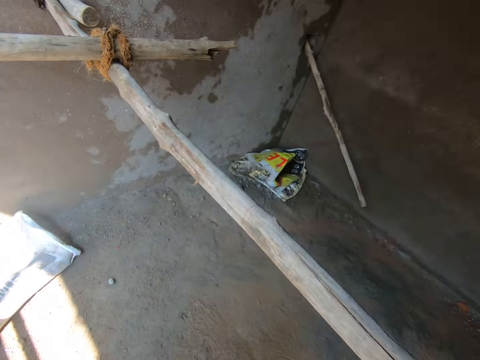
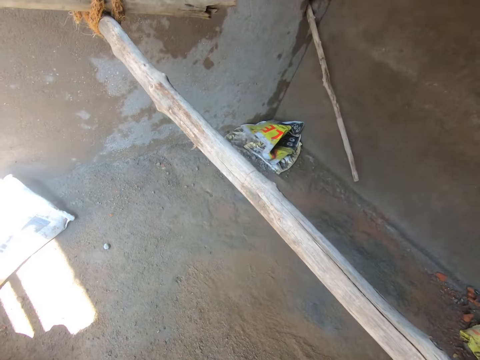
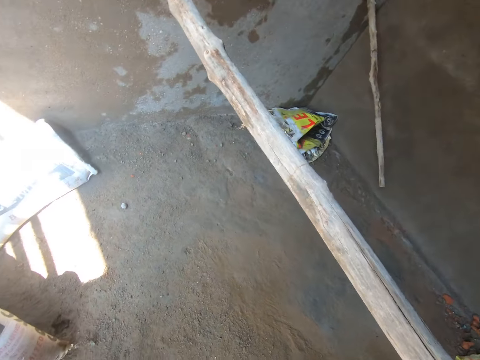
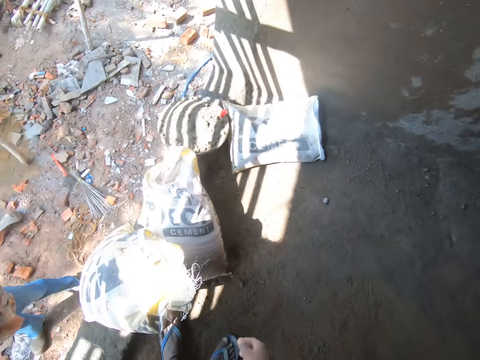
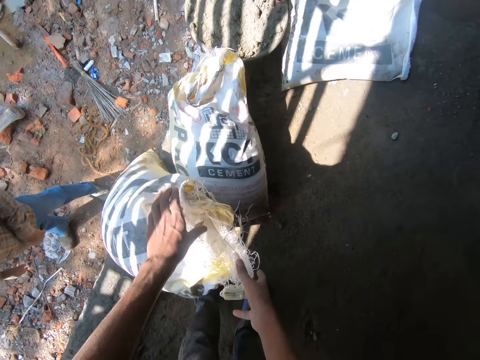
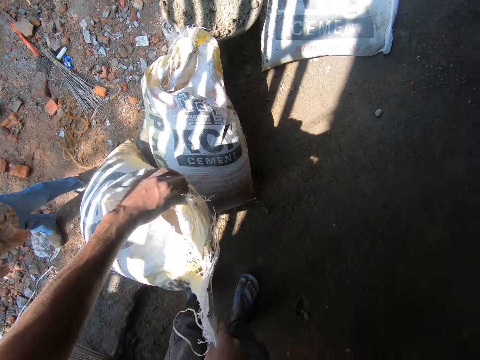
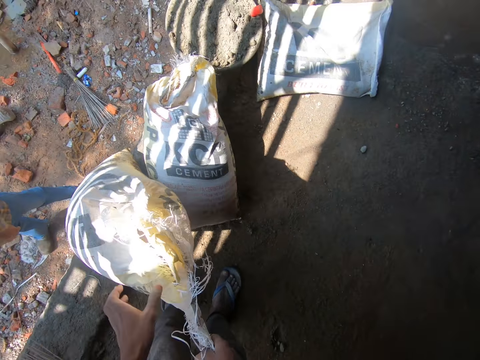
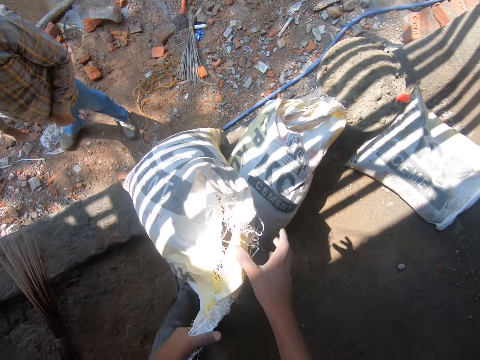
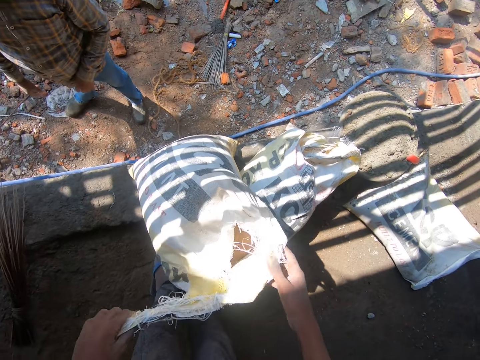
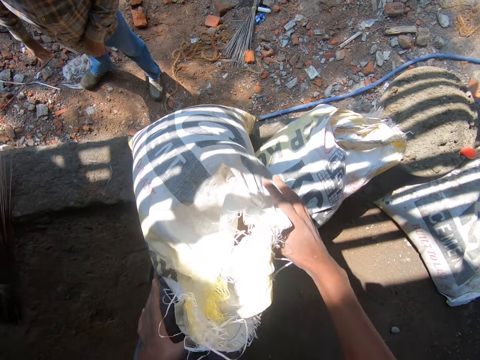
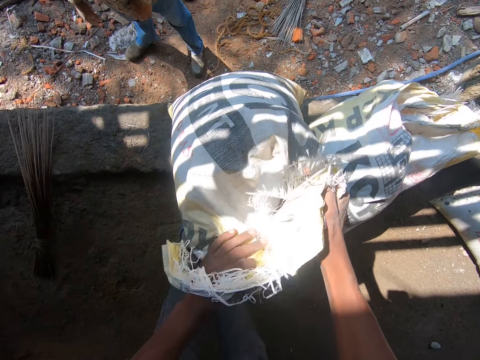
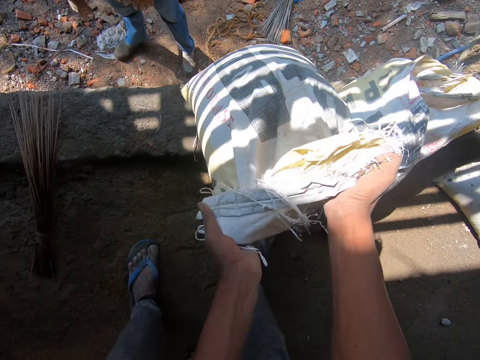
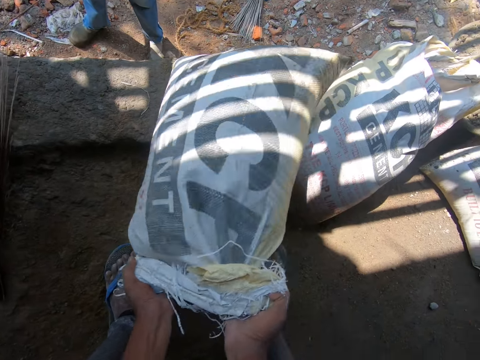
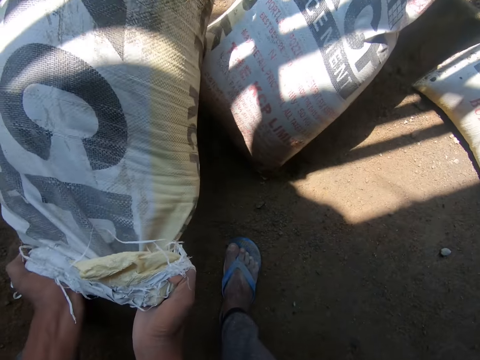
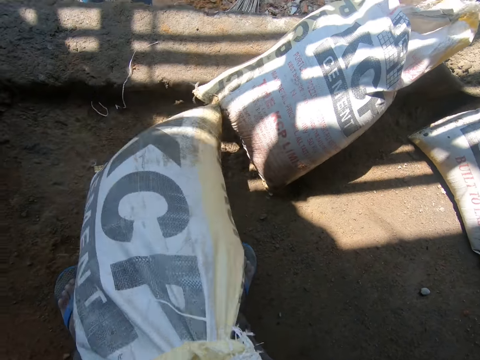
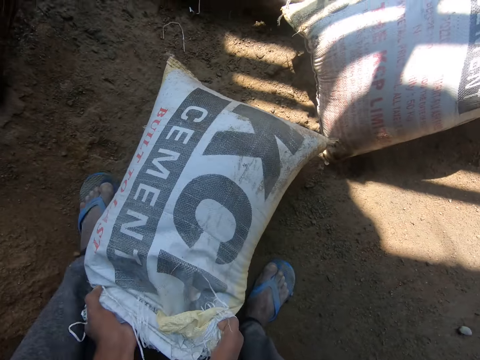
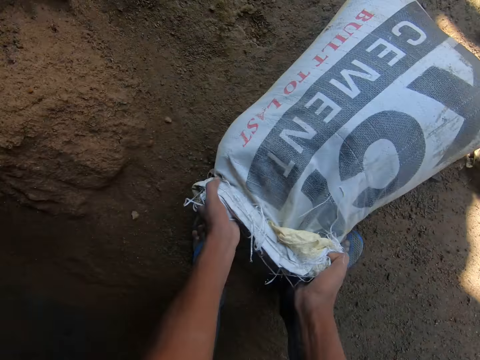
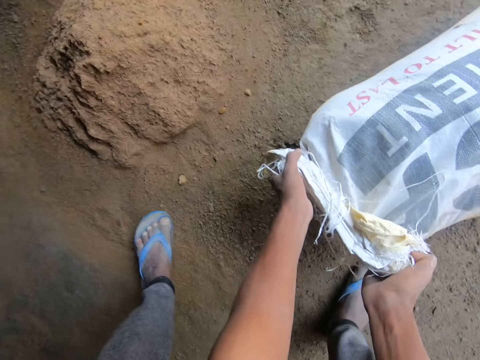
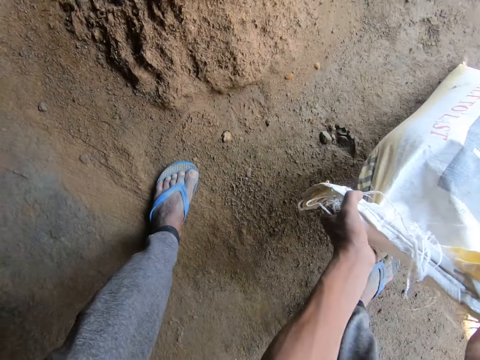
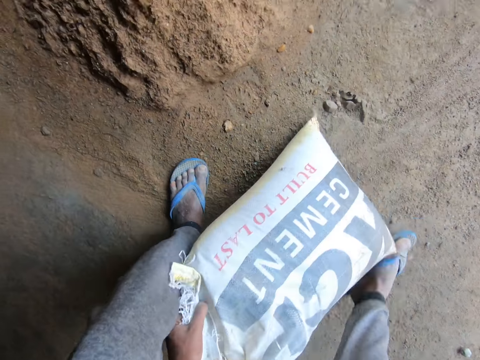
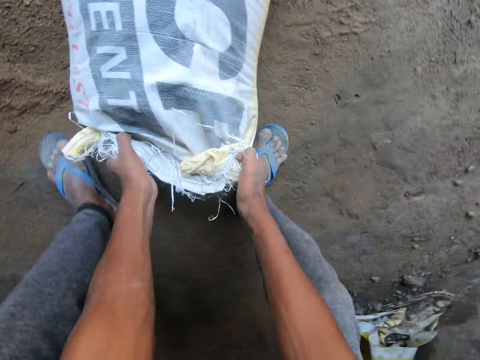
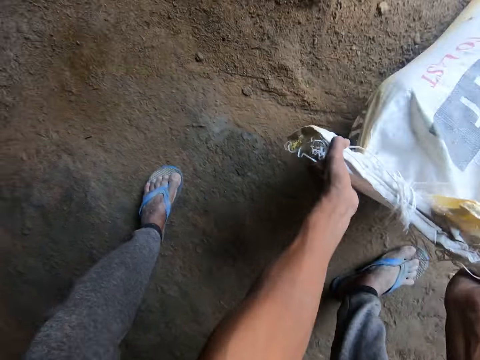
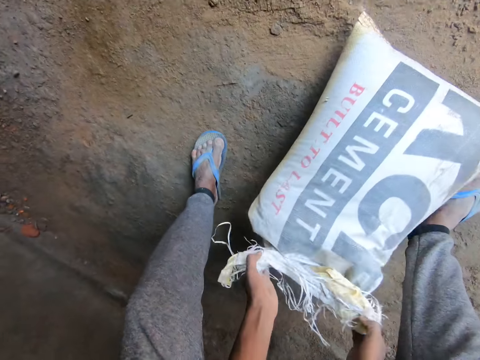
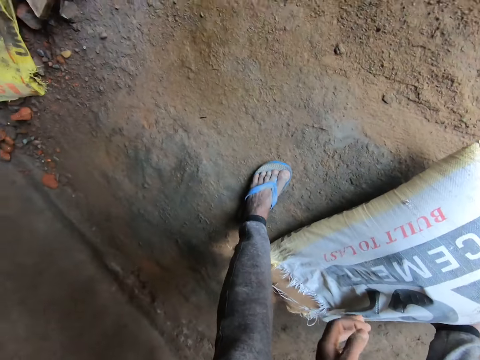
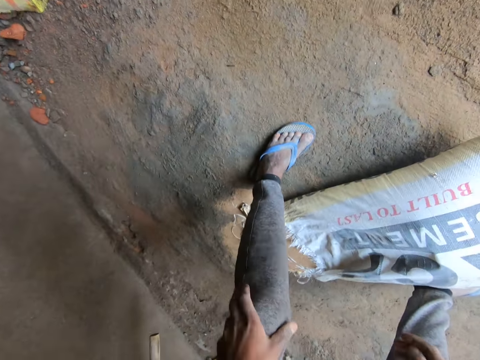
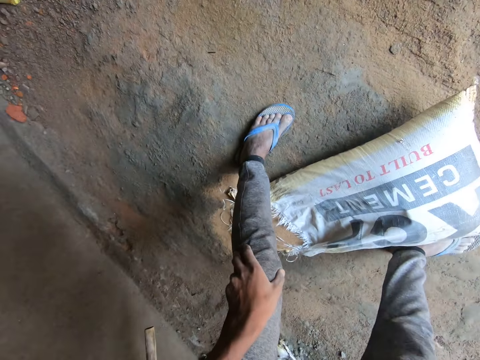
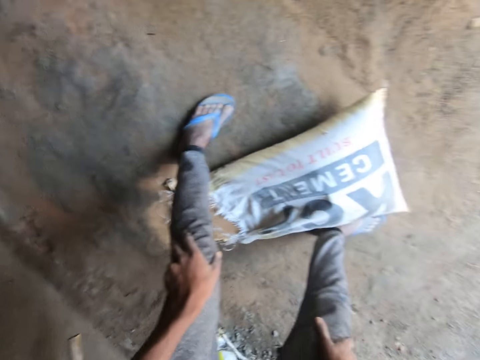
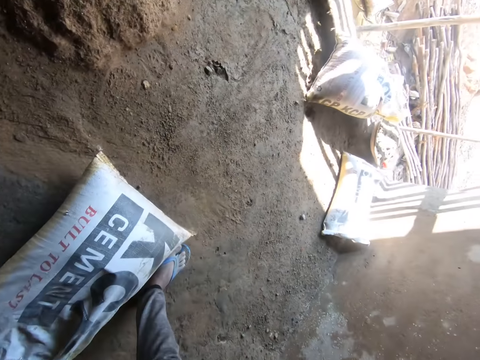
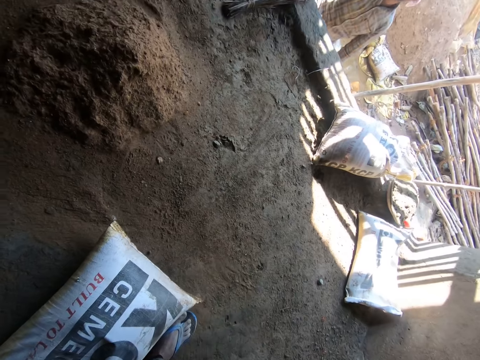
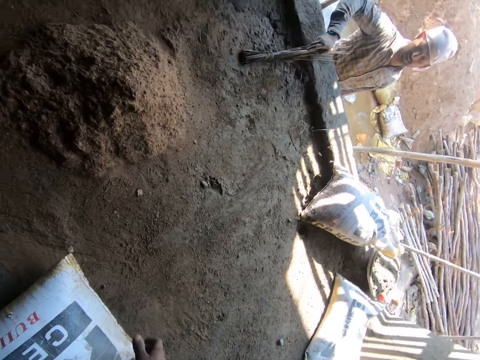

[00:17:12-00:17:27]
The camera wearer holds the cement paper. They carry a sack of sand. They lift the cement paper and drag the cement paper on the floor. They put down the sack of sand. They converse with a man.

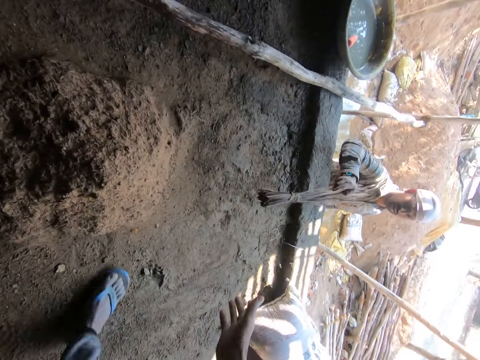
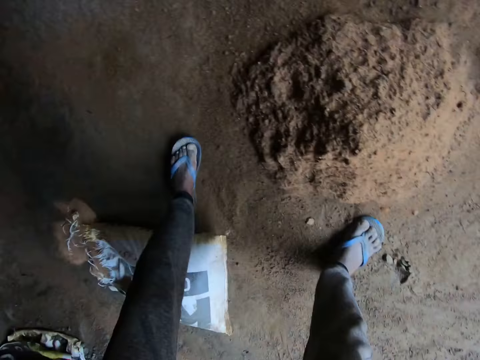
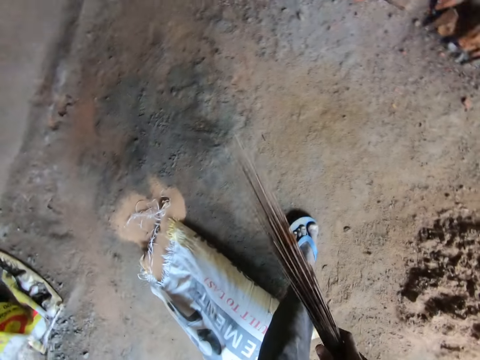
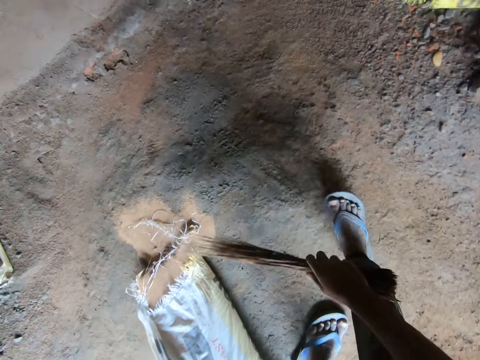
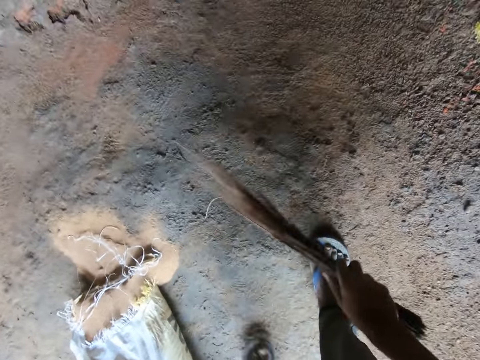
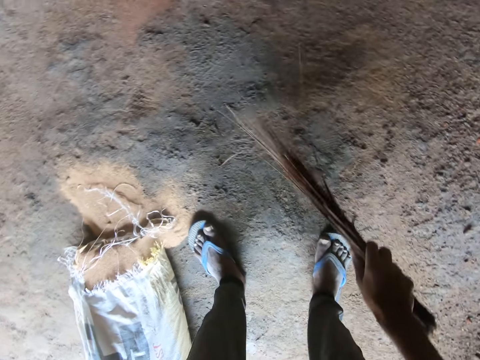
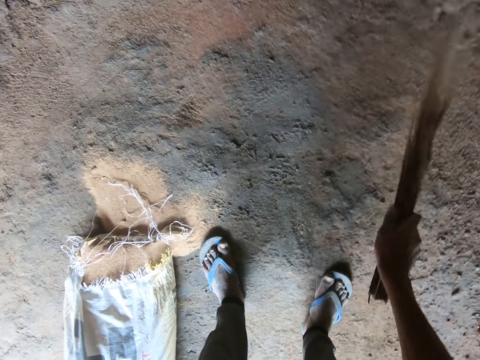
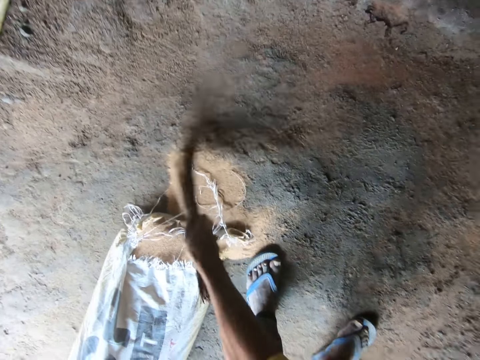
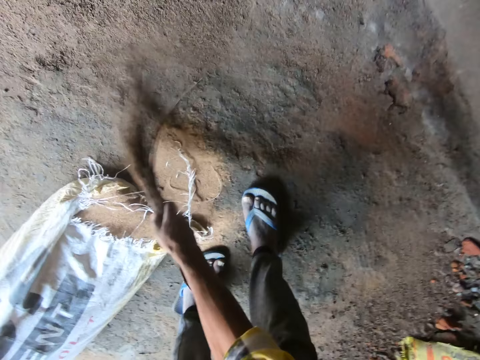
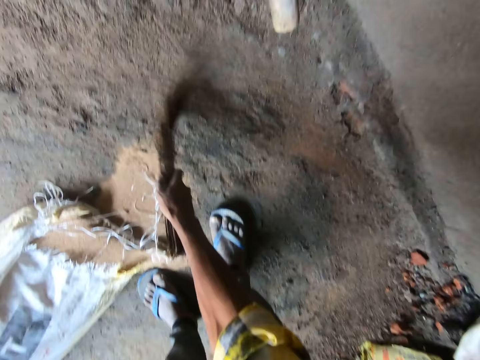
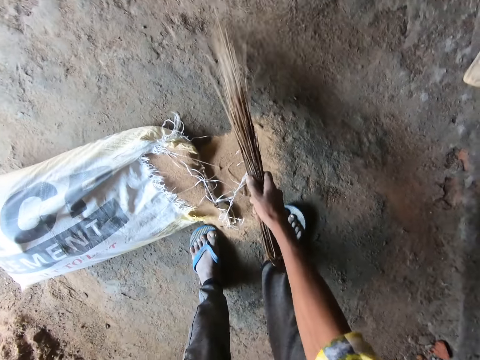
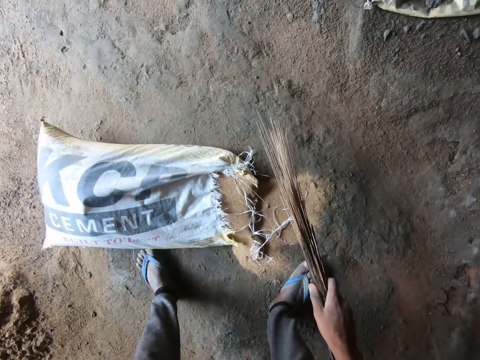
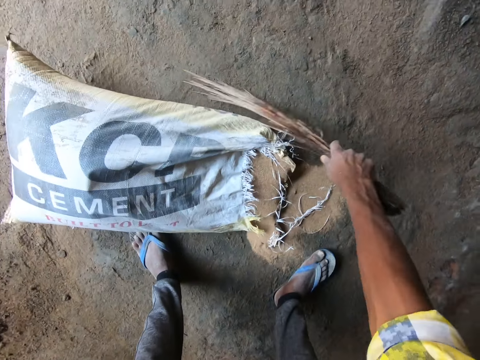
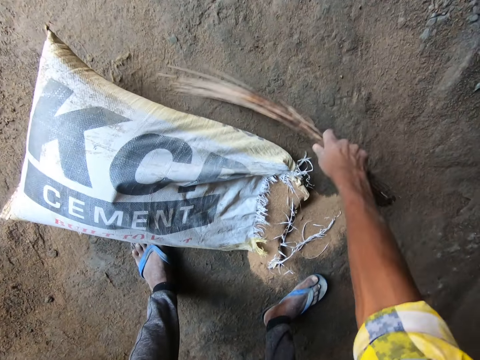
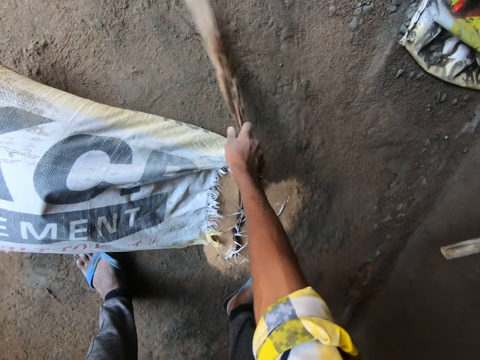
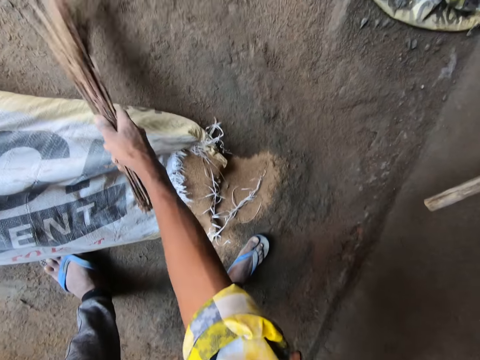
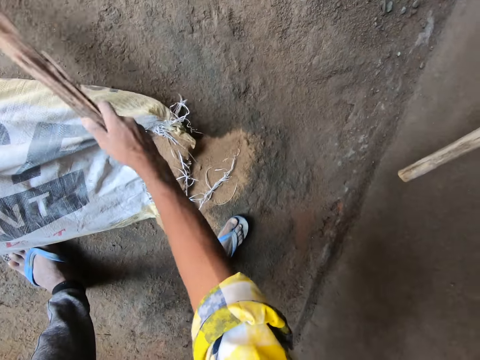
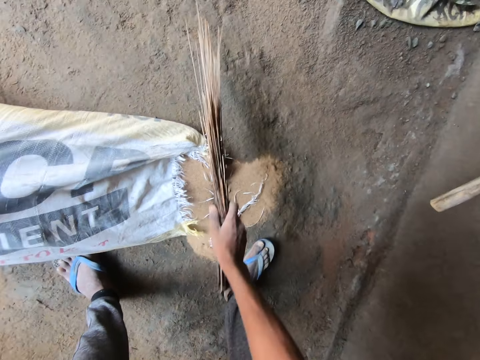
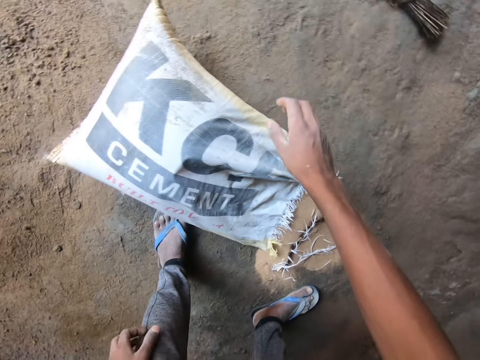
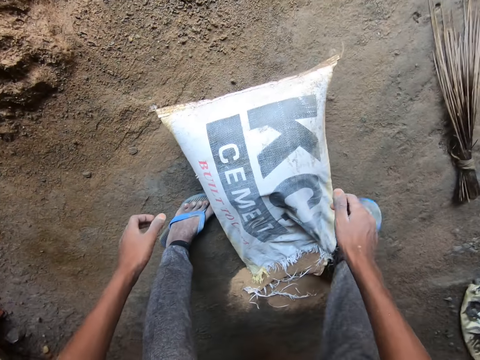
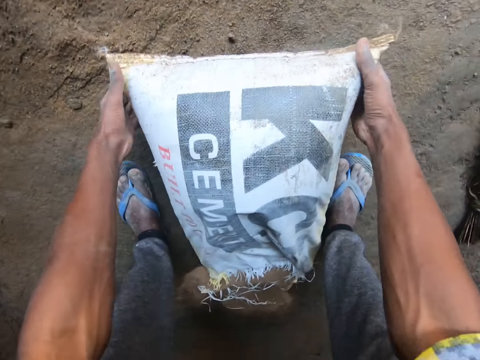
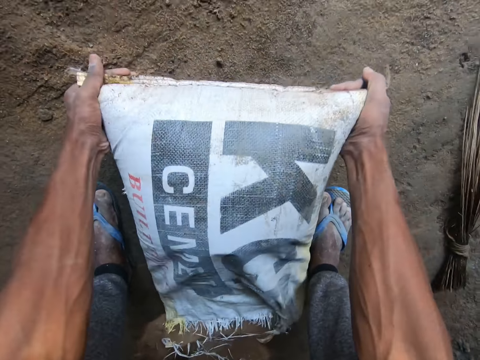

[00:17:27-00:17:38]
The camera wearer picks up the broom from a man. They sweep in the room. They converse with the man. The camera wearer sweeps in the room. They drop the broom on the floor. They hold the cement paper.
